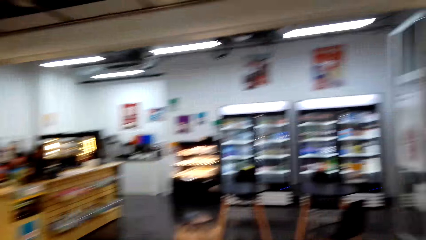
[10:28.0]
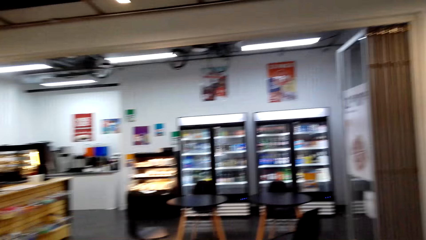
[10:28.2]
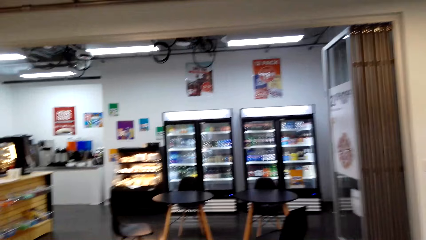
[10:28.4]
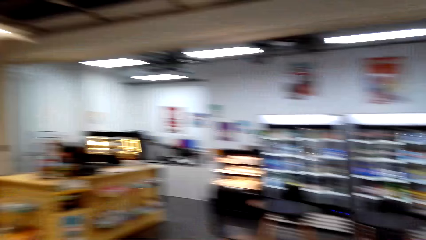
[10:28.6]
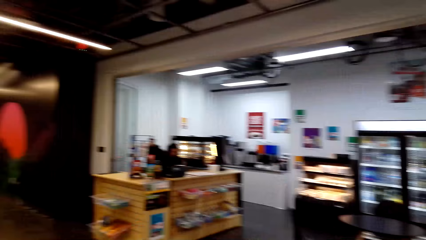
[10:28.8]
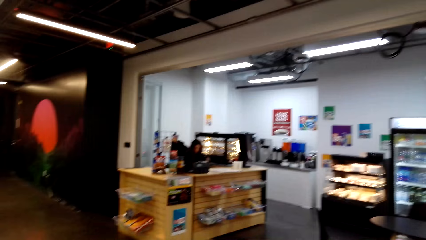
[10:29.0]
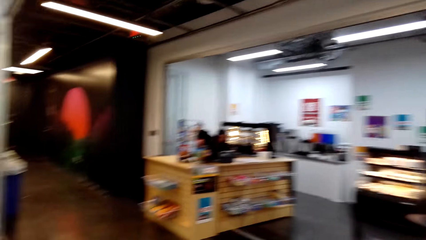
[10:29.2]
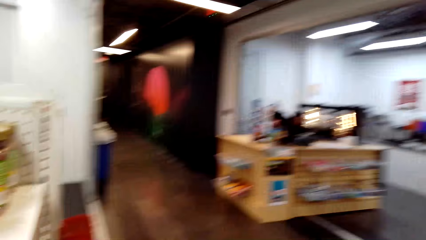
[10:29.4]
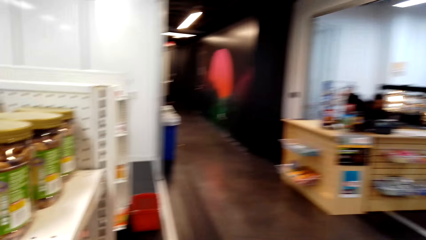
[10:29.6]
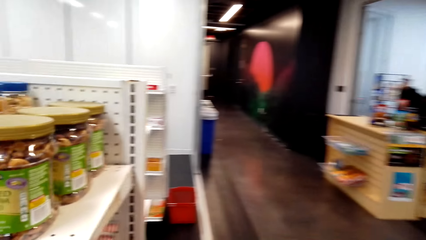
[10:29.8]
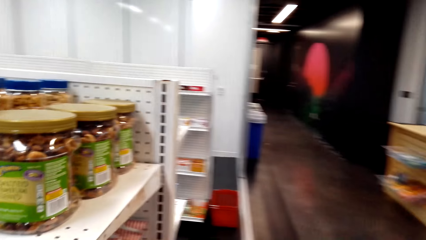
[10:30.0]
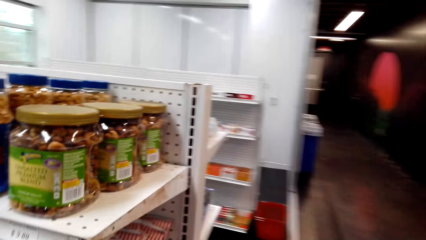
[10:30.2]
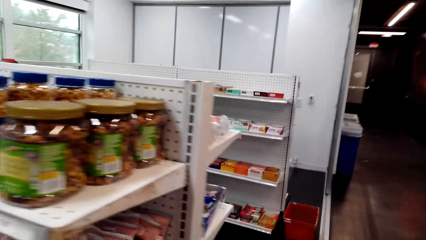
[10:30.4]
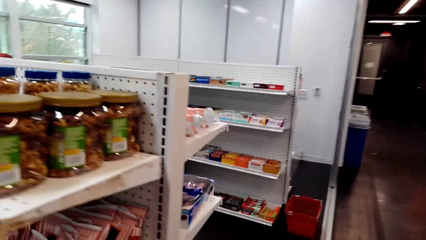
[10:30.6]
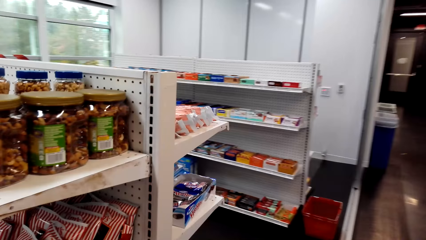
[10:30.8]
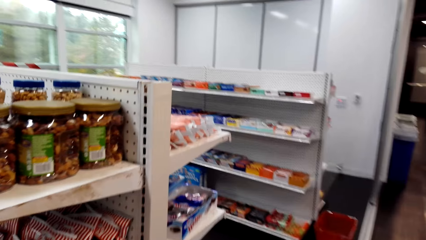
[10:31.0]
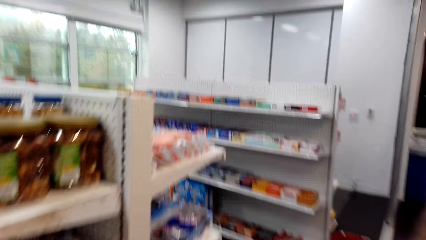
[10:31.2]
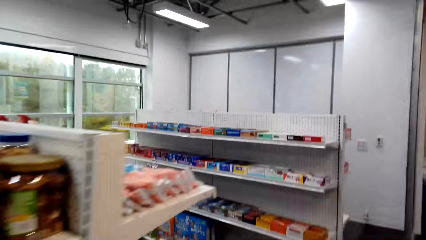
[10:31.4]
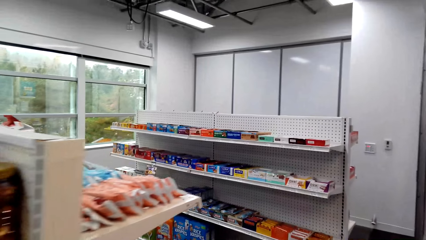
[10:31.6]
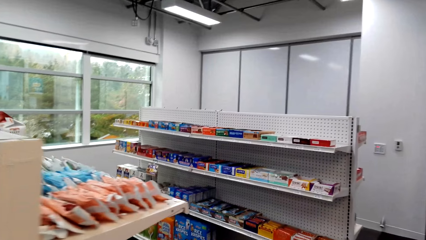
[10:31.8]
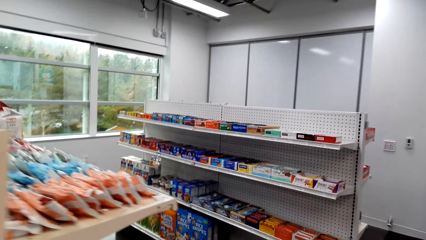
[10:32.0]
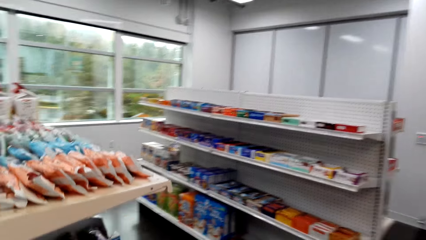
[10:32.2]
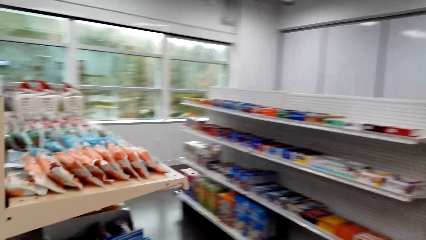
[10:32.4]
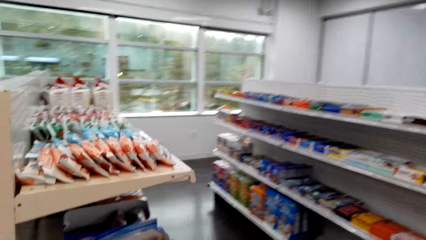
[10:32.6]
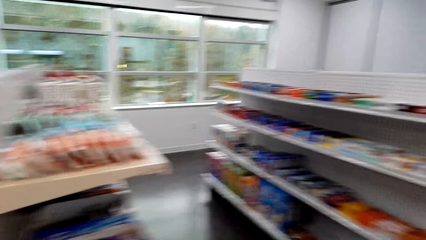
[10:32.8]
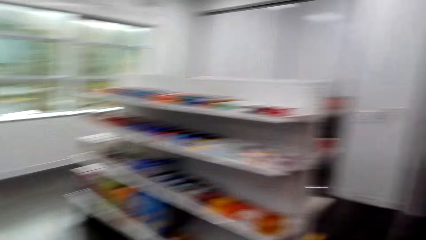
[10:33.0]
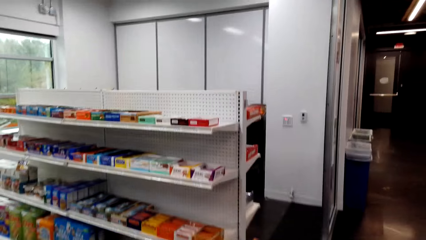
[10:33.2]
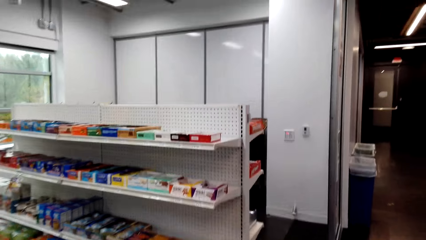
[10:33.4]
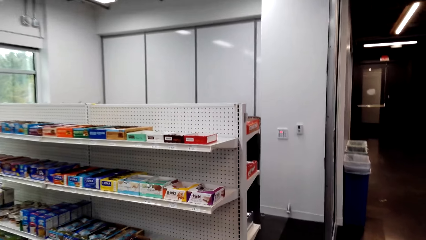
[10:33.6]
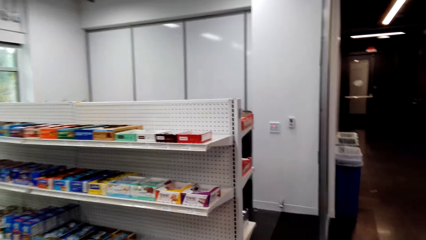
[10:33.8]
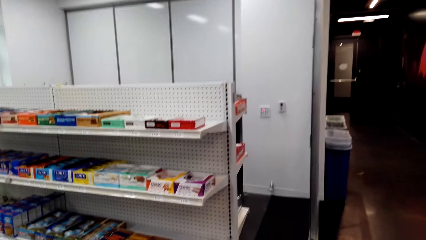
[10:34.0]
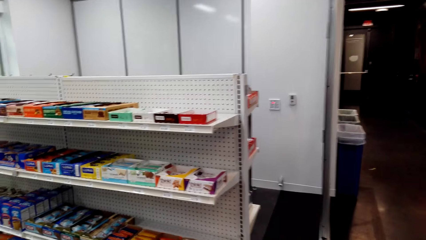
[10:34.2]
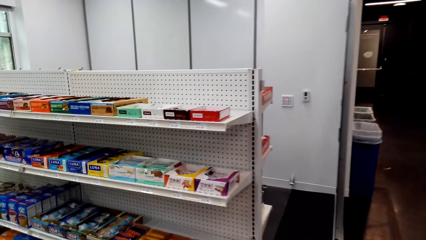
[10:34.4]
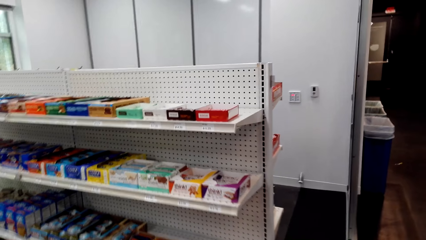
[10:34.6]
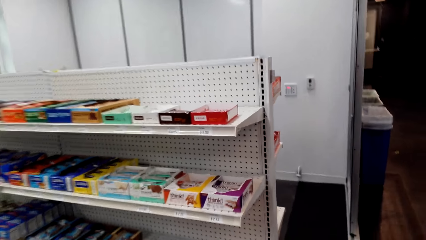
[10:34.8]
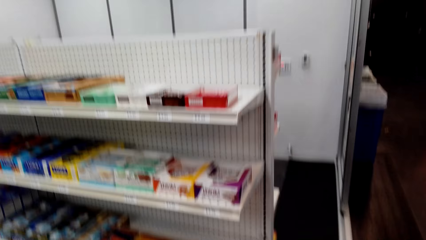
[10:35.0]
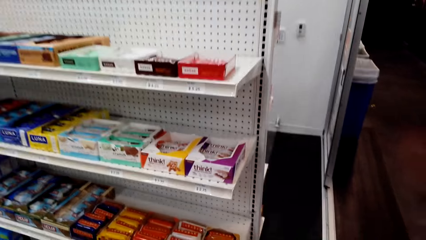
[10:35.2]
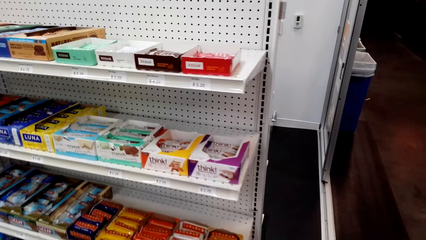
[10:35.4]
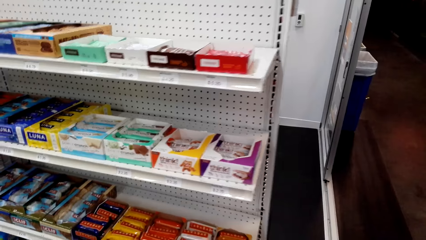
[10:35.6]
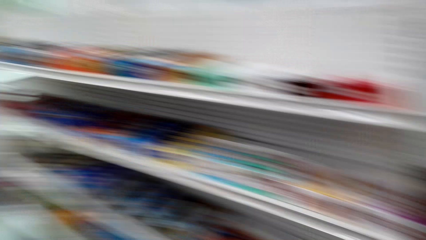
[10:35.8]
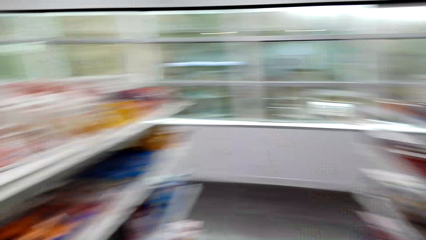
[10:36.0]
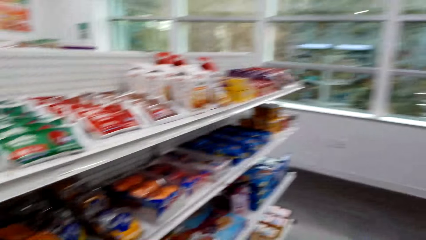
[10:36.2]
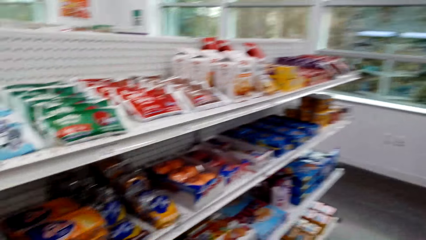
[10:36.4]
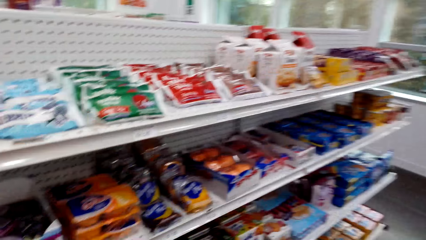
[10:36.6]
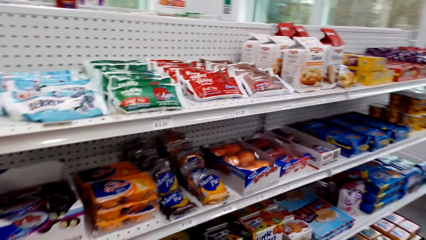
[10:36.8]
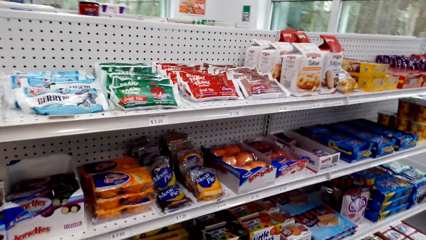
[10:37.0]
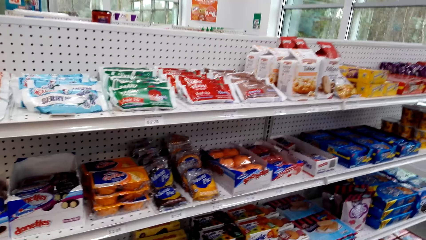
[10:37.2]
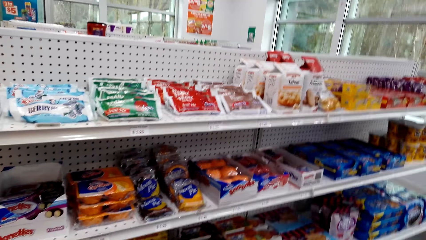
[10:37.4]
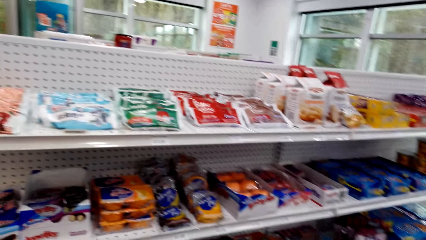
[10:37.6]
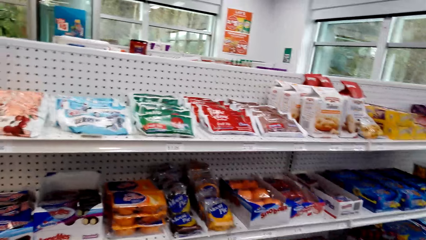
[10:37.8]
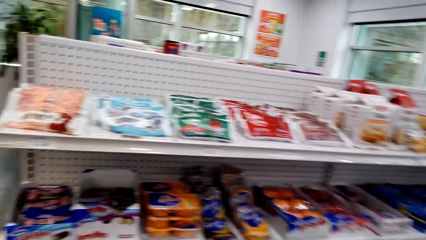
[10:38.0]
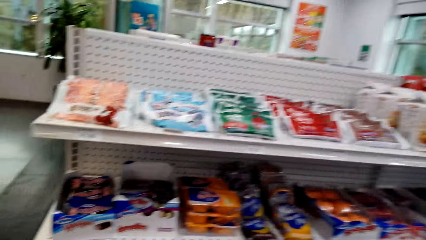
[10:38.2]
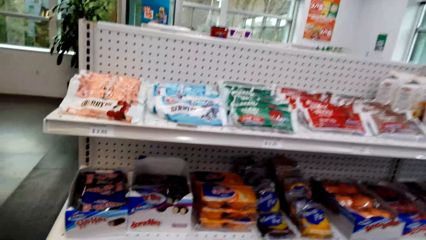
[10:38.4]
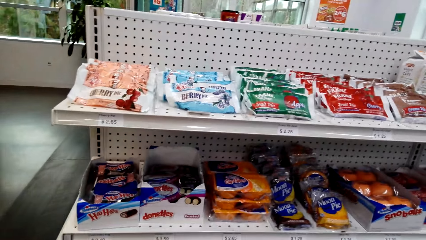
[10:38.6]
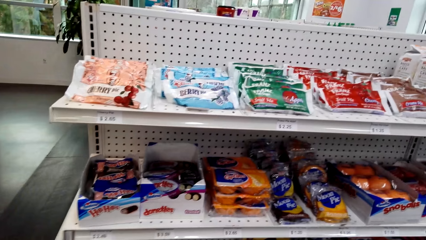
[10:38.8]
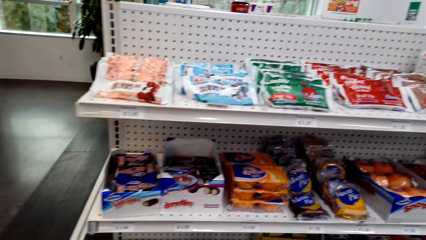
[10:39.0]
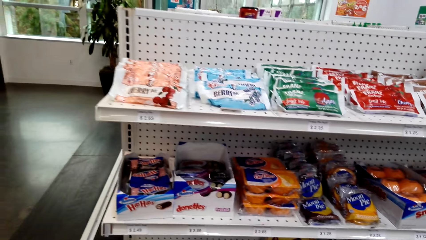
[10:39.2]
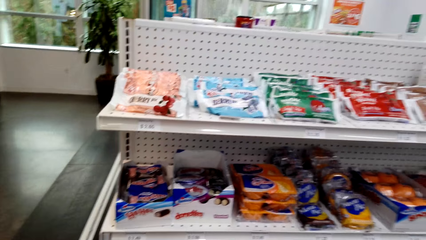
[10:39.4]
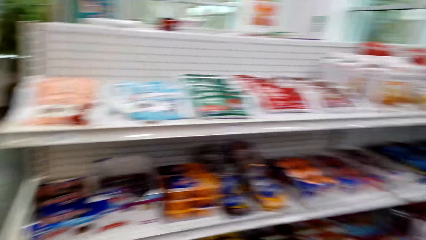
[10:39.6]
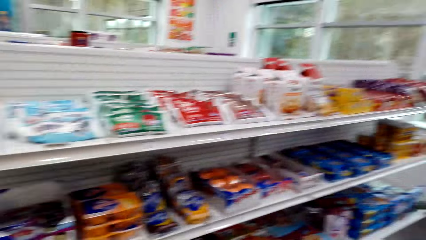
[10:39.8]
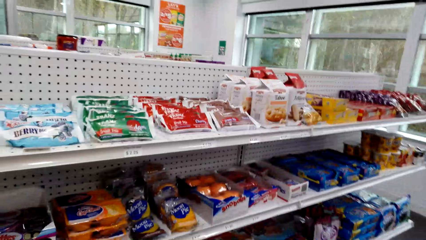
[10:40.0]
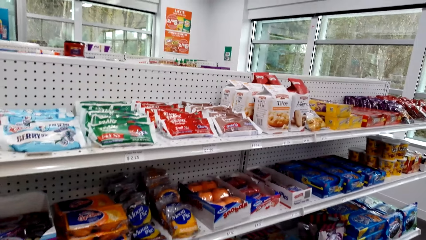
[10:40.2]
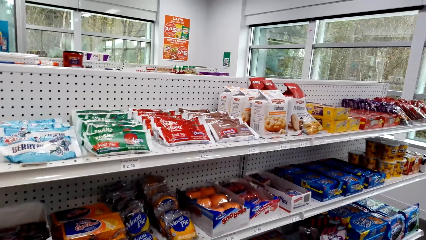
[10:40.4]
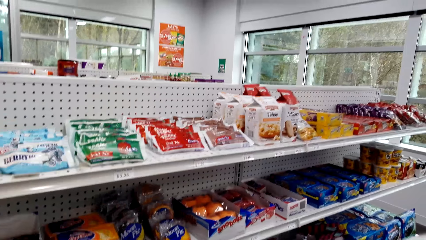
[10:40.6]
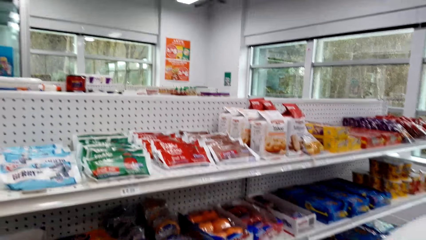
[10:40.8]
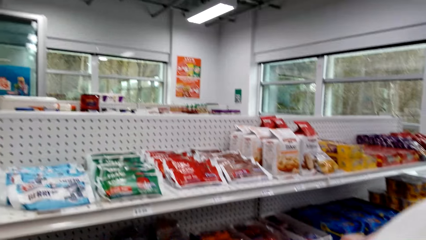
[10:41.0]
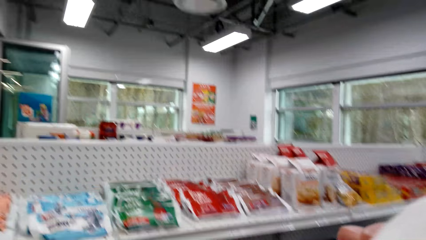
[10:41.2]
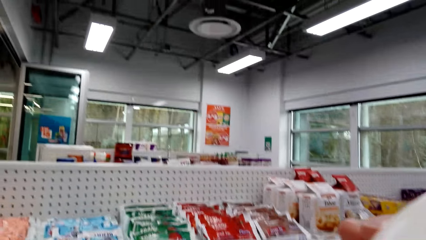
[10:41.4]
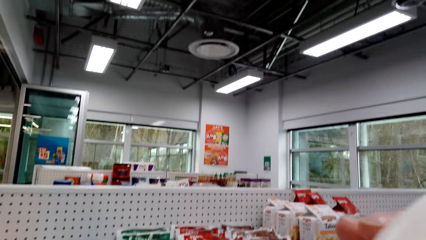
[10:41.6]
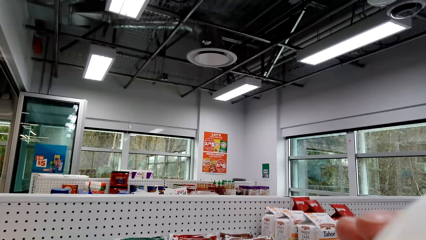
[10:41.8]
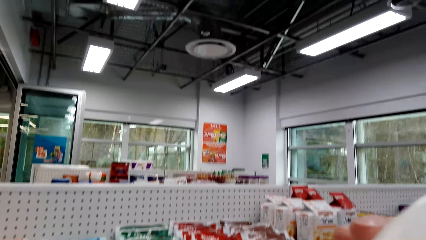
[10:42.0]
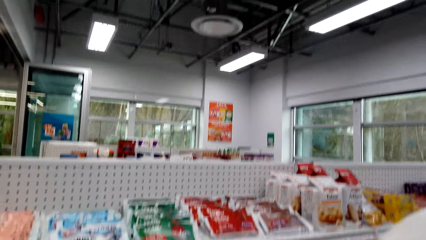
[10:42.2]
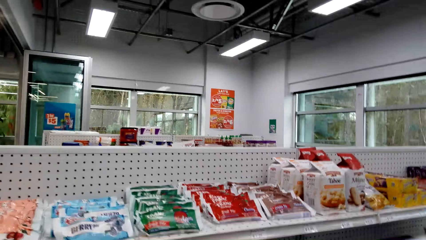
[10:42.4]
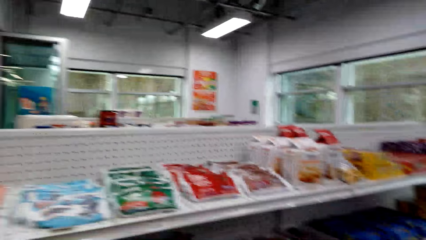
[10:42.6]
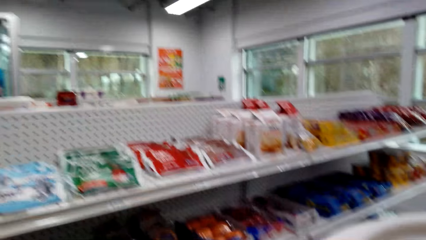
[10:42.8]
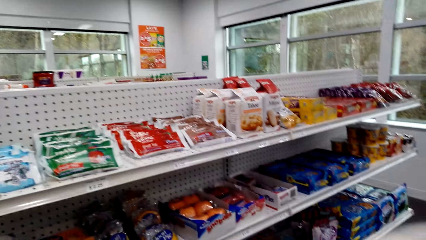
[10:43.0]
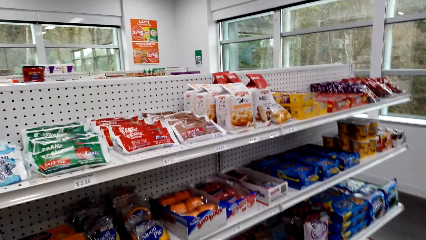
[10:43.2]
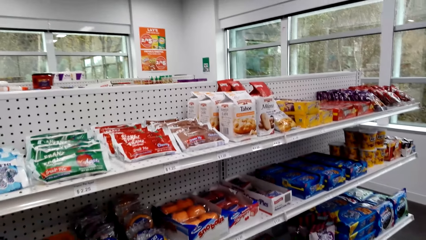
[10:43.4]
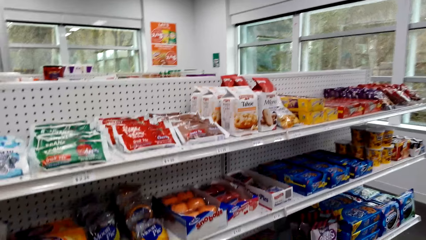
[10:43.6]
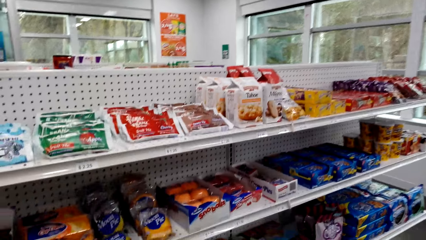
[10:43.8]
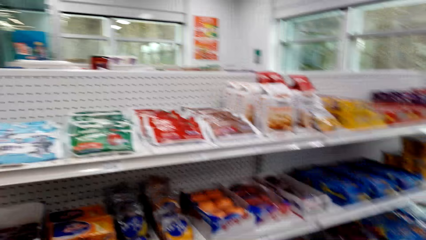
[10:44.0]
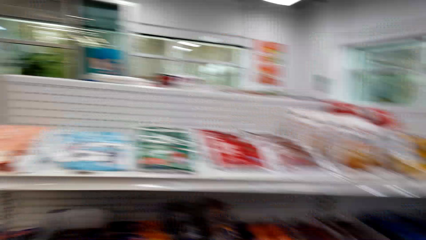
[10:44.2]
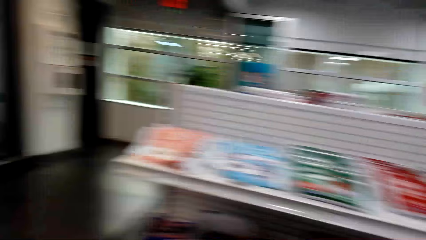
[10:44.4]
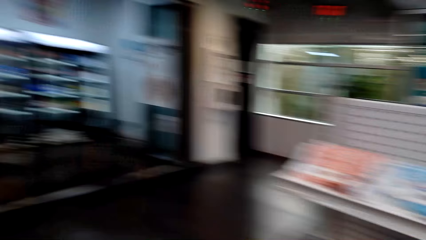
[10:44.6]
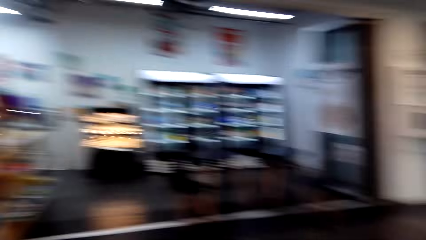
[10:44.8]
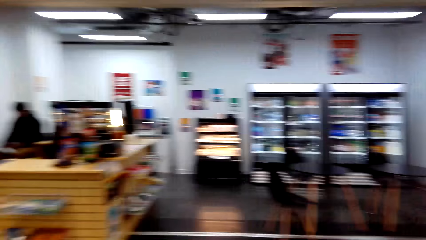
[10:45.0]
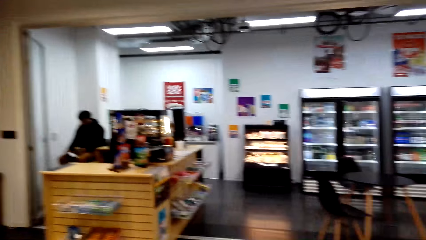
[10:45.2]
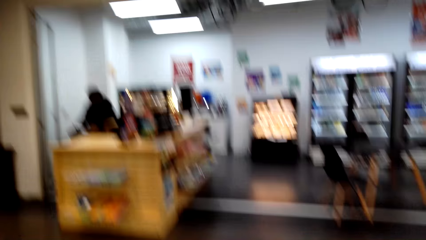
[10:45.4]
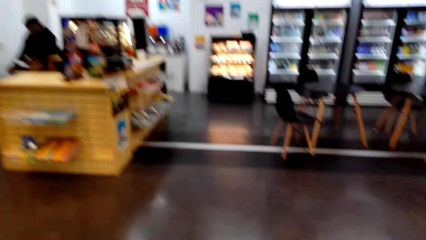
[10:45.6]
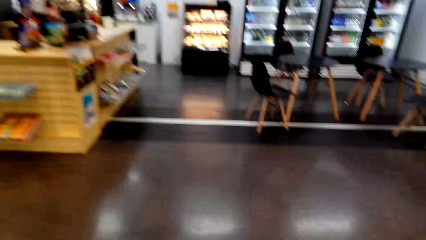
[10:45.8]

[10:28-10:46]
The camera wearer walks around the shelf. They stop at a shelf.
